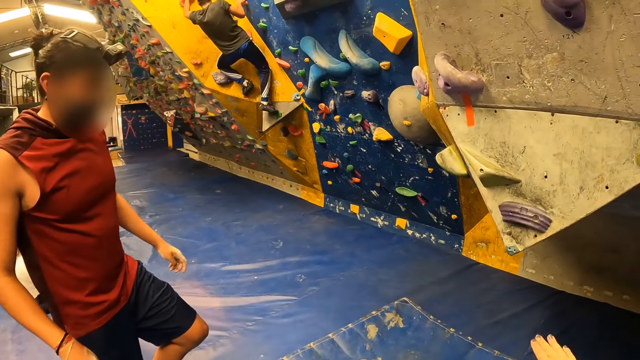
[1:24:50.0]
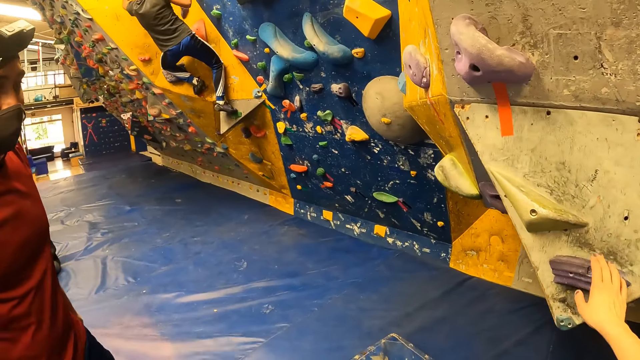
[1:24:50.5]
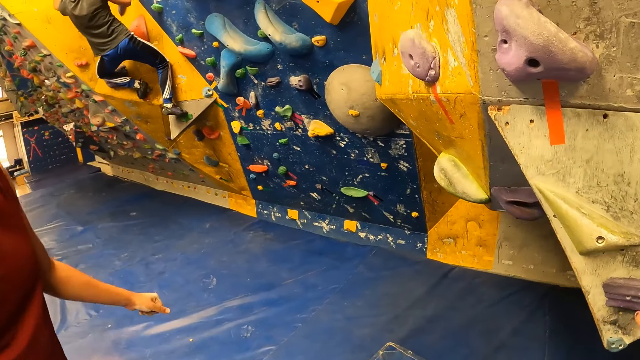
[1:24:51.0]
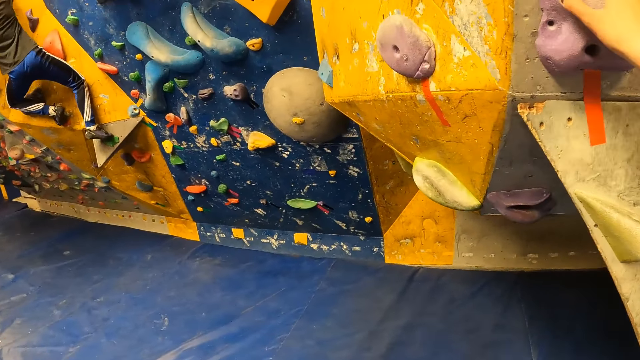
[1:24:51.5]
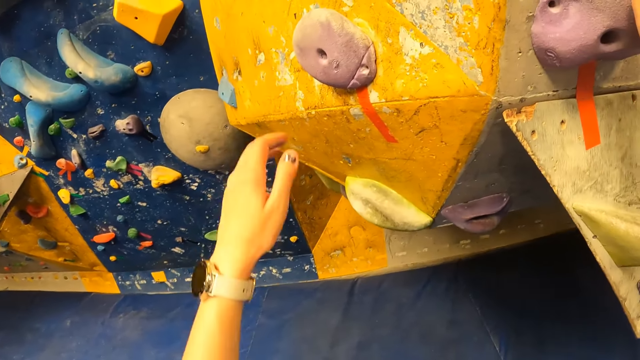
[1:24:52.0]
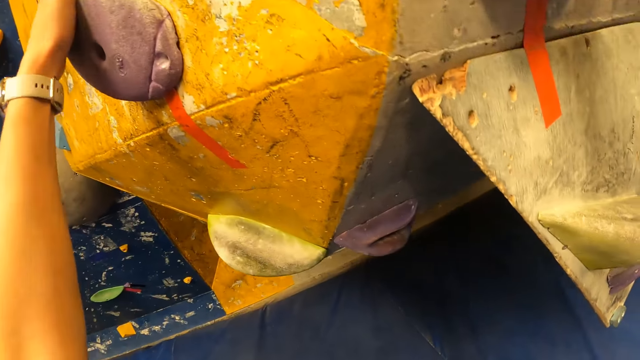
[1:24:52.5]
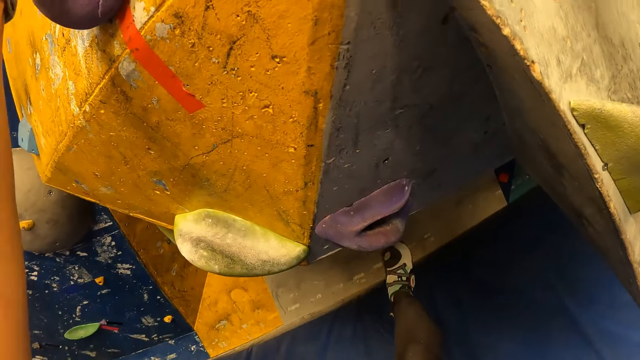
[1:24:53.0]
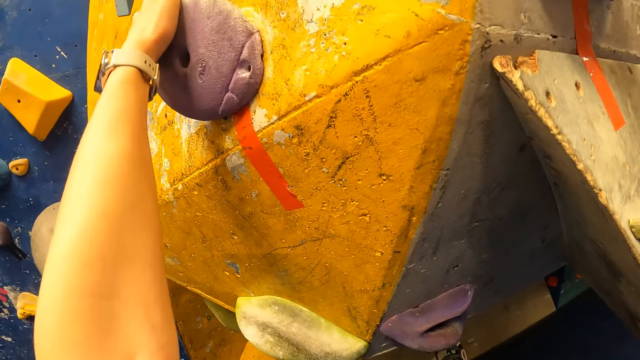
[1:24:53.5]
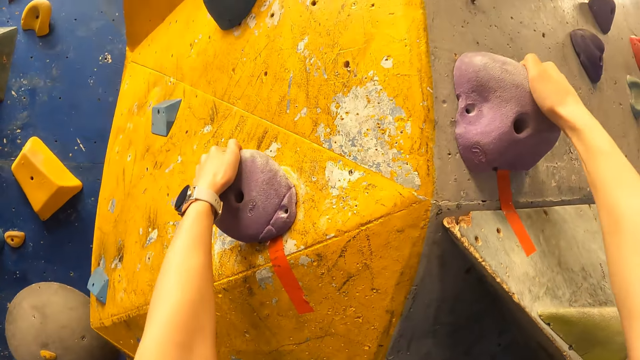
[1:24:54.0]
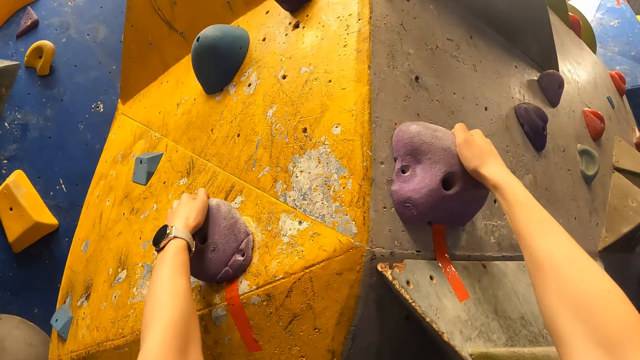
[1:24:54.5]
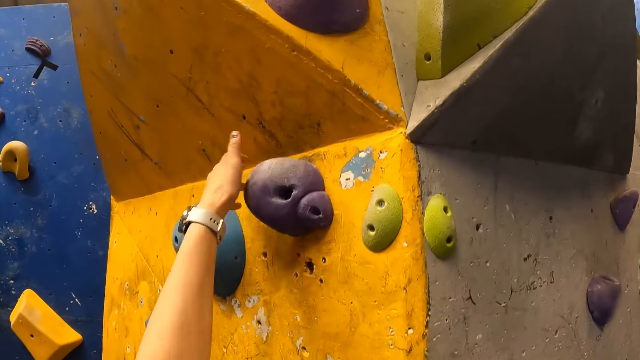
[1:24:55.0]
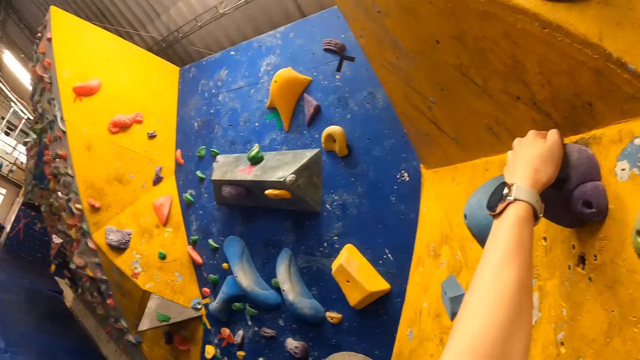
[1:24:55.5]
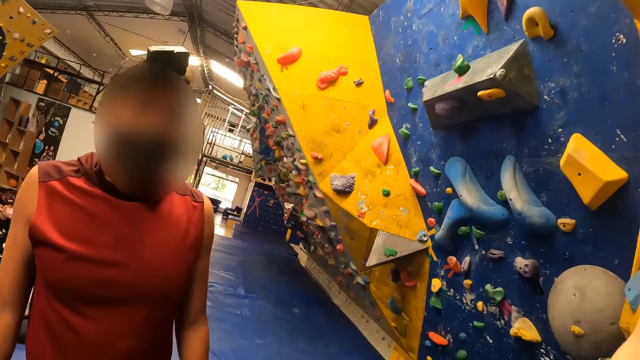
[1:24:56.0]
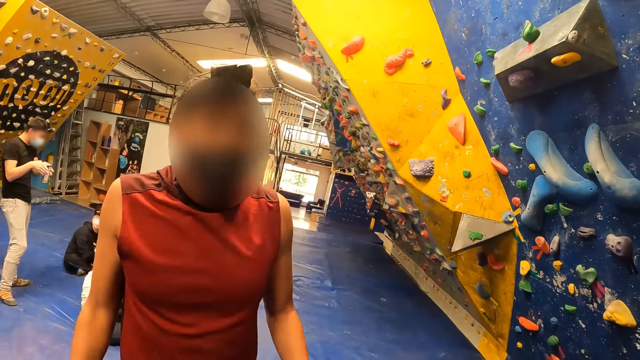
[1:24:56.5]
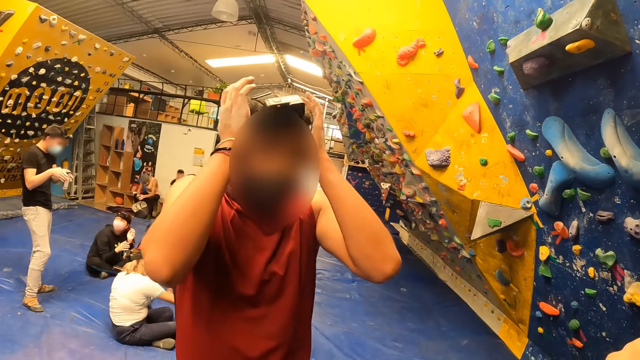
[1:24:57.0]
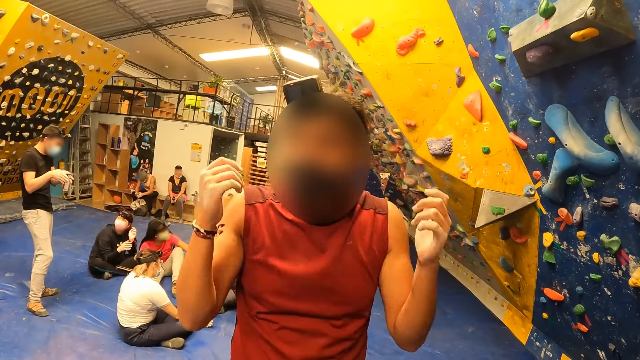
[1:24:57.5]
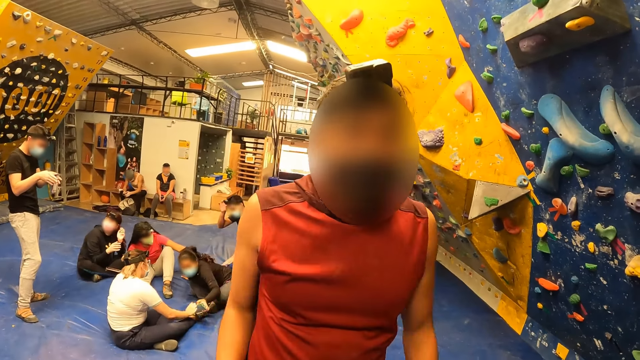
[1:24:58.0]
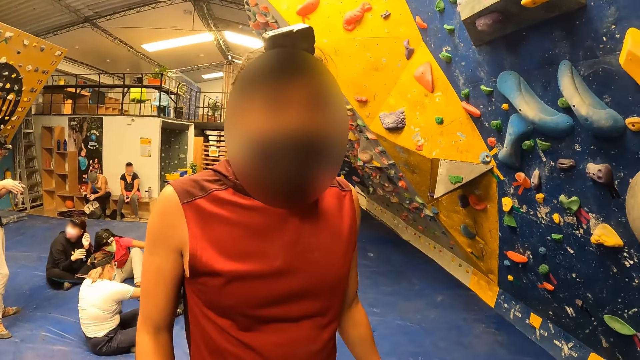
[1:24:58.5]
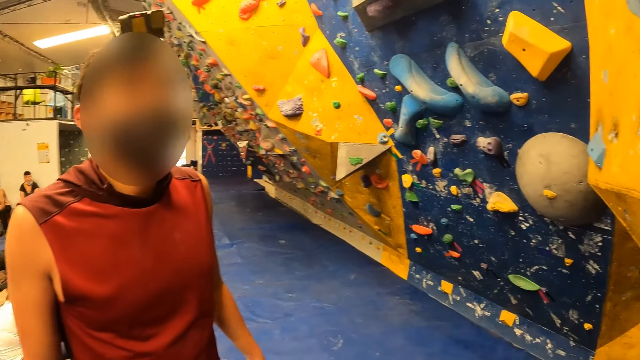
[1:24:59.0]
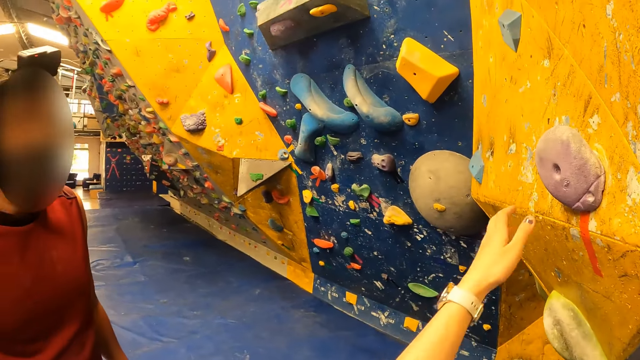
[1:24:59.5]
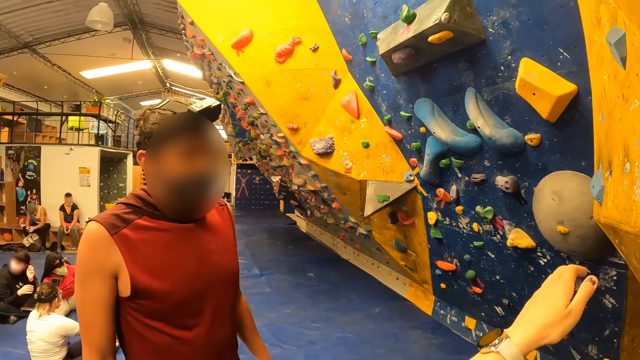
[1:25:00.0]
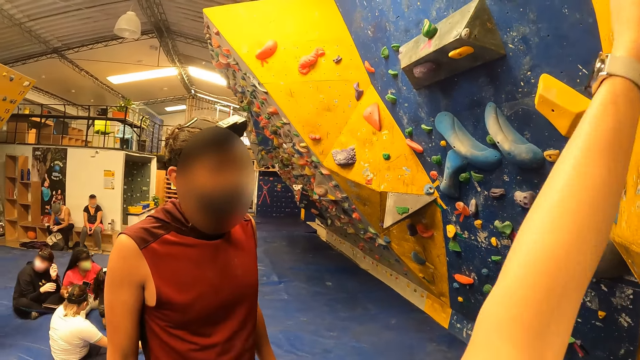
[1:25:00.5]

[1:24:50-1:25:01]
The camera wearer touches a wall climbing grip. They hold the rocks with both hands. They climb the wall. They interact with a man.

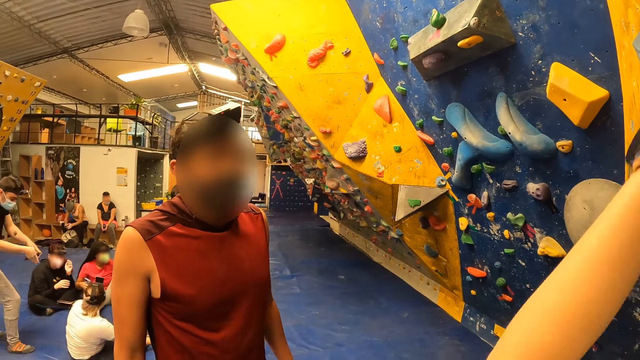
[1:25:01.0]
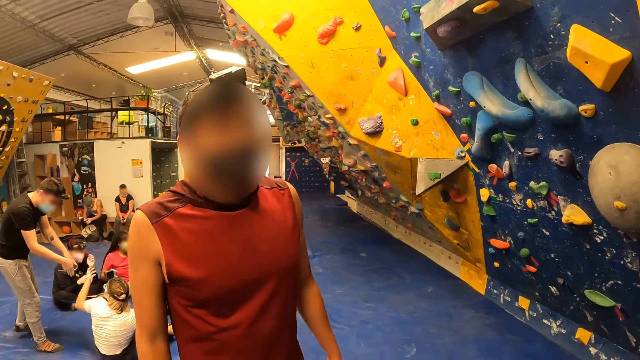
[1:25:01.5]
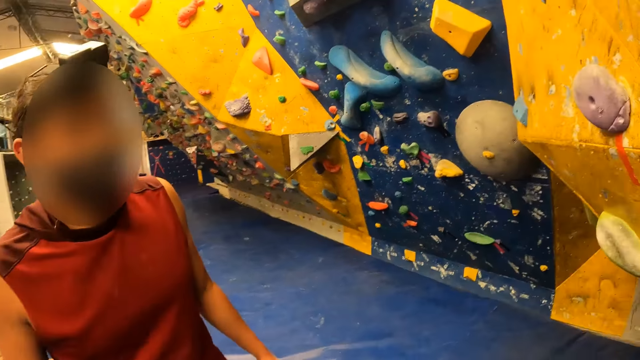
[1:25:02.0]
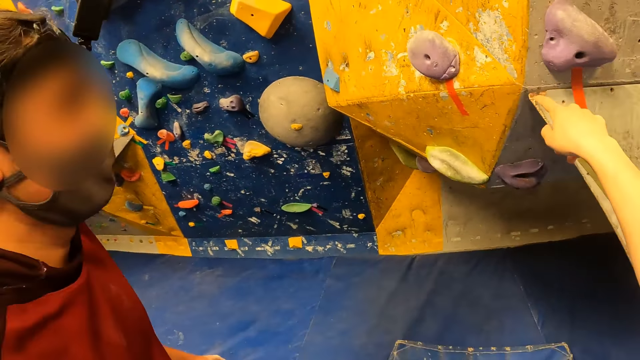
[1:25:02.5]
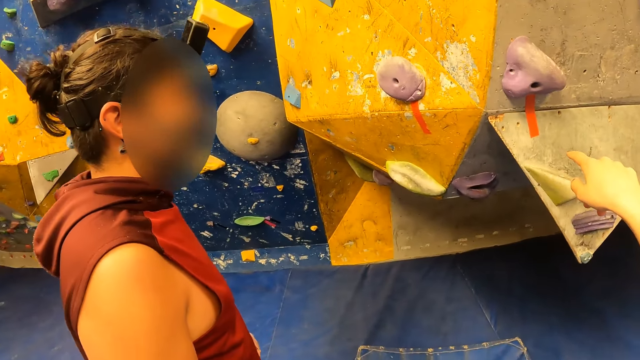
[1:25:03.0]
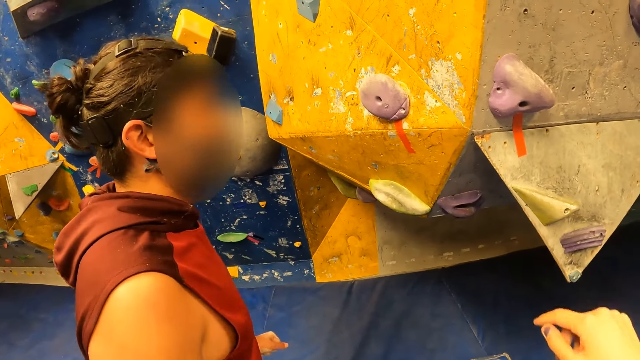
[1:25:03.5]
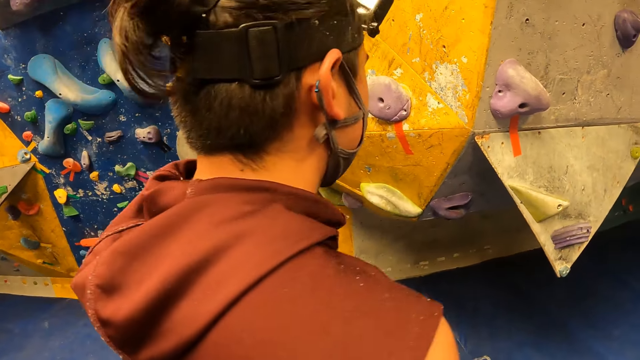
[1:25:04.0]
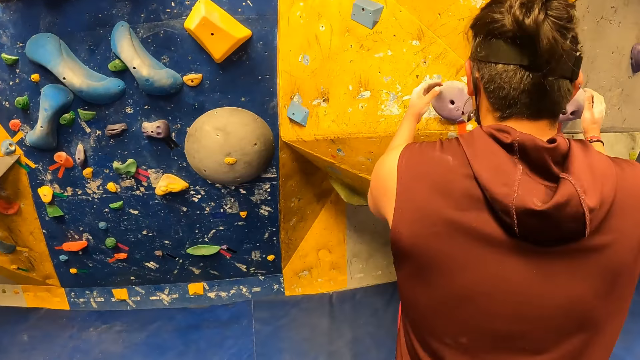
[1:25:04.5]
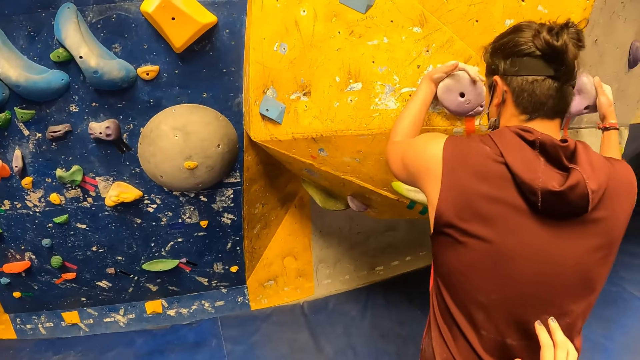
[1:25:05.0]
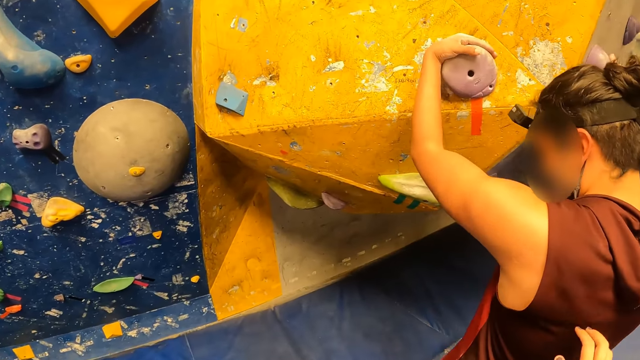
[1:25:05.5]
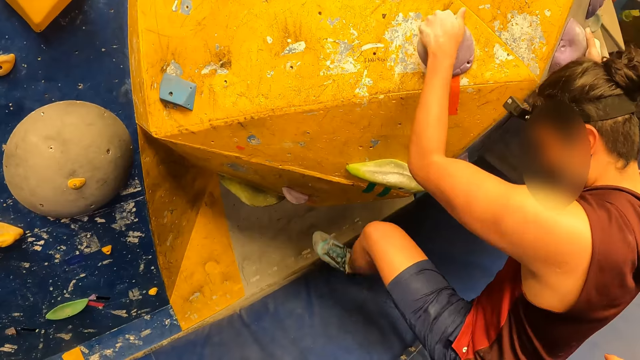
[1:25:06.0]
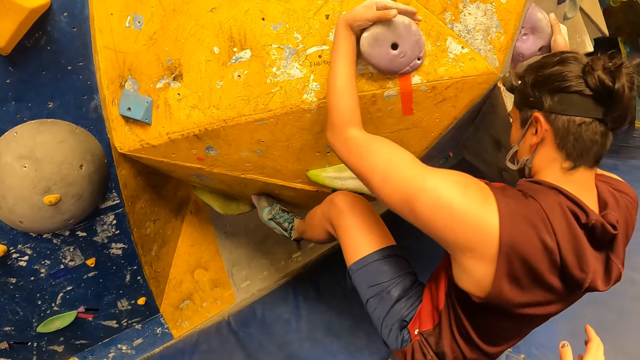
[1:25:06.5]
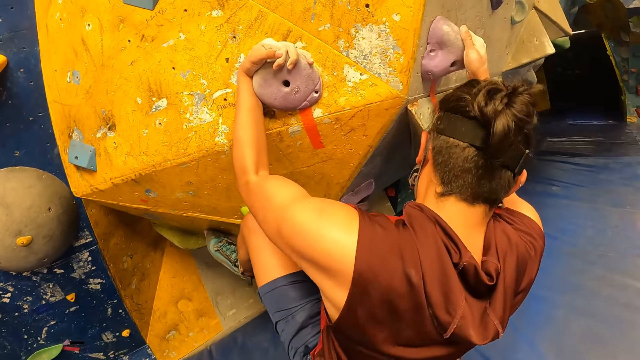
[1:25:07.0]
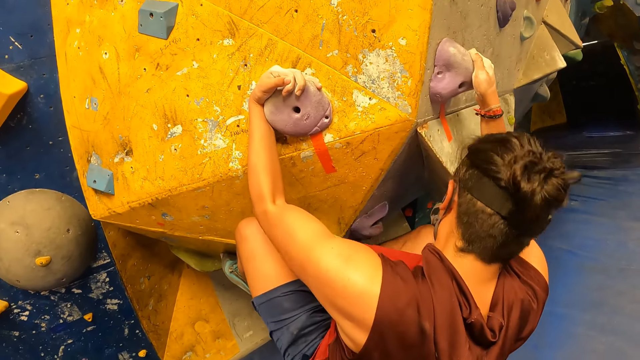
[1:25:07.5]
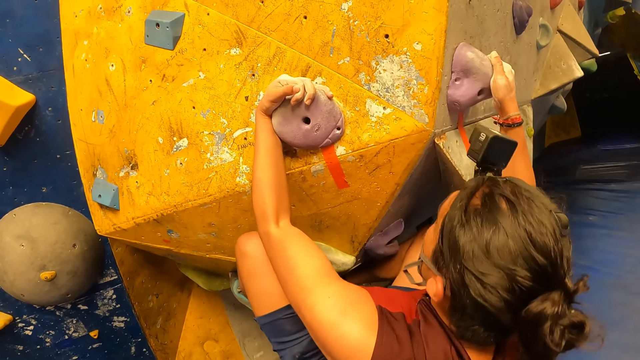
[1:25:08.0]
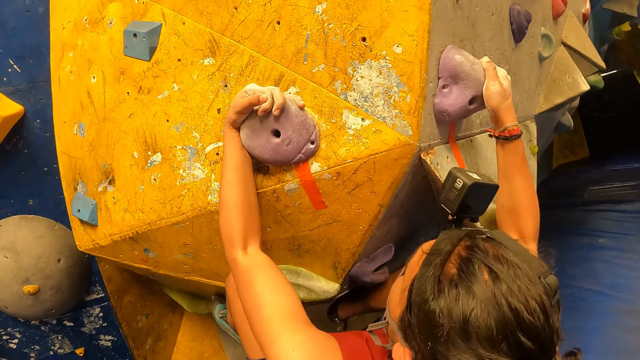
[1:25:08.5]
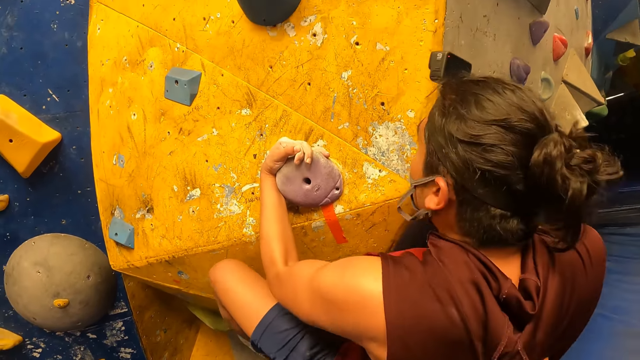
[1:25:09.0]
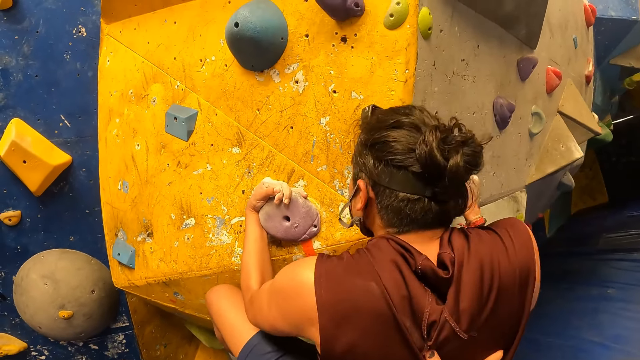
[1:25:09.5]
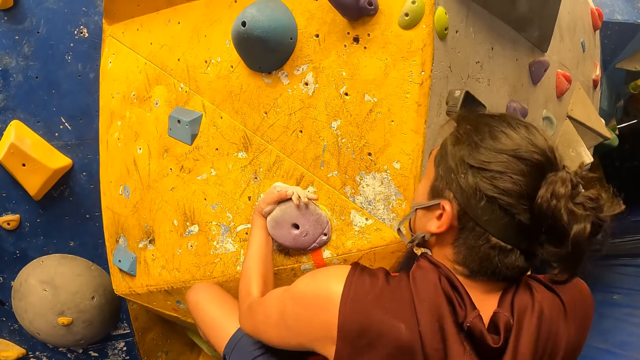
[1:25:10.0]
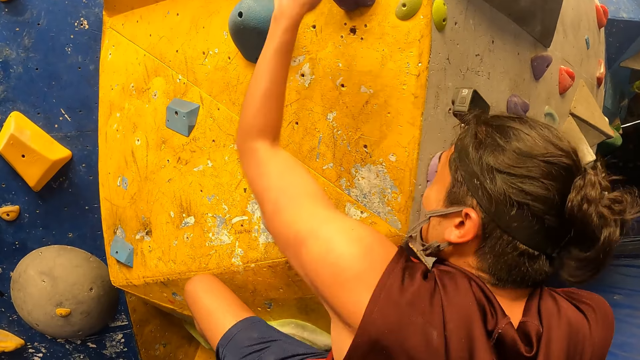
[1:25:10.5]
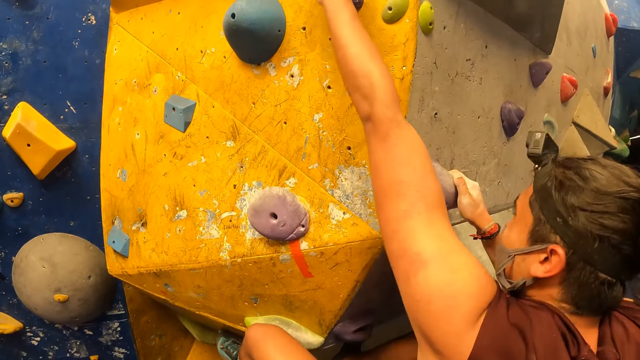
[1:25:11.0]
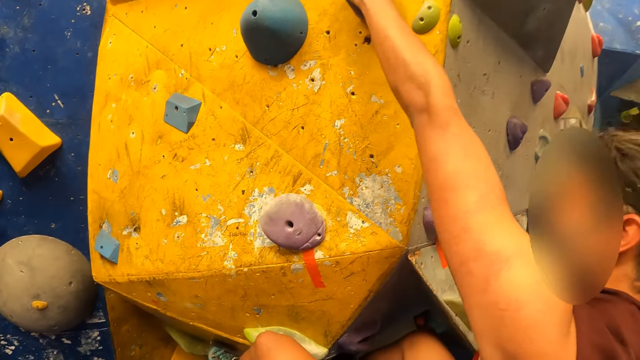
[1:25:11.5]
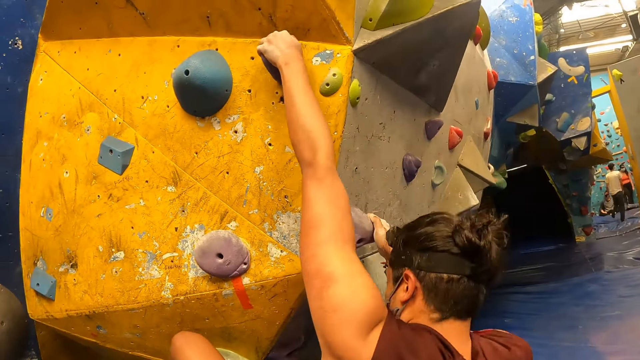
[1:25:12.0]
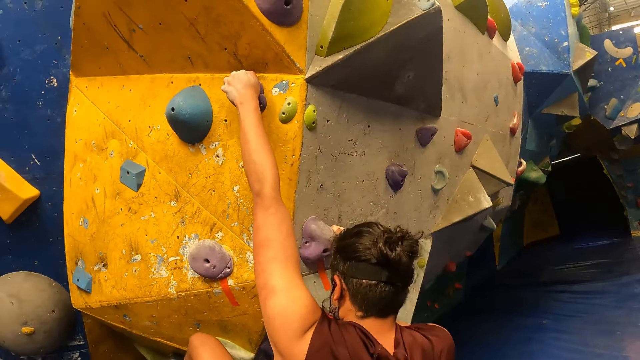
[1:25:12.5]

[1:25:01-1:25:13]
The camera wearer points at the climbing wall. They interact with a man. The man holds the climbing wall's grips. The man climbs the wall.
